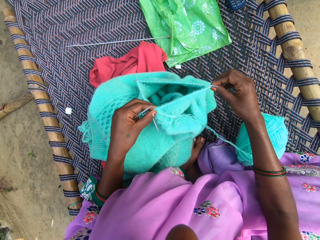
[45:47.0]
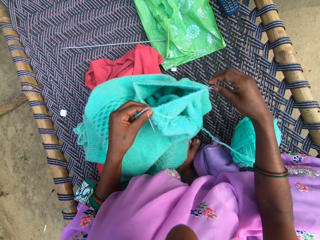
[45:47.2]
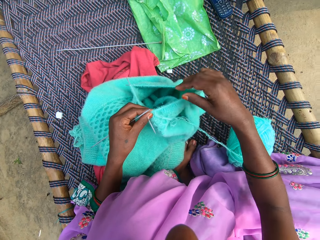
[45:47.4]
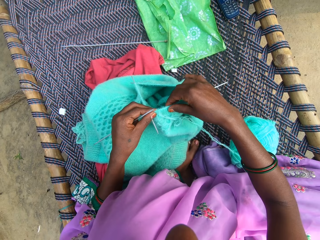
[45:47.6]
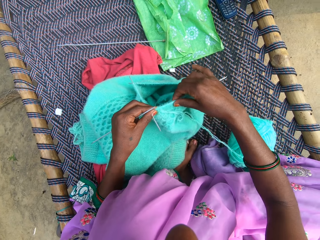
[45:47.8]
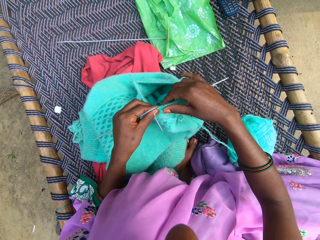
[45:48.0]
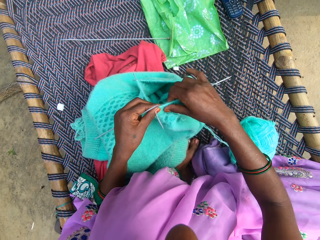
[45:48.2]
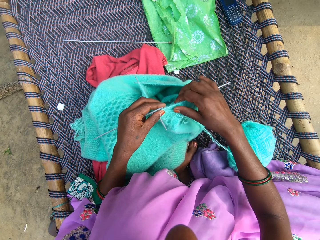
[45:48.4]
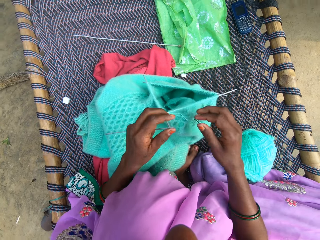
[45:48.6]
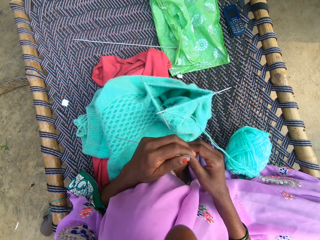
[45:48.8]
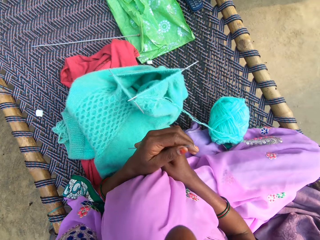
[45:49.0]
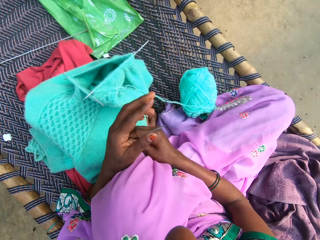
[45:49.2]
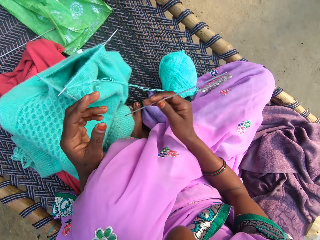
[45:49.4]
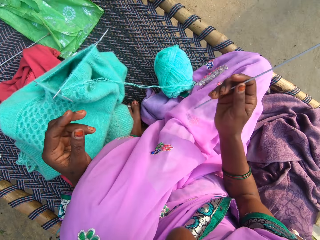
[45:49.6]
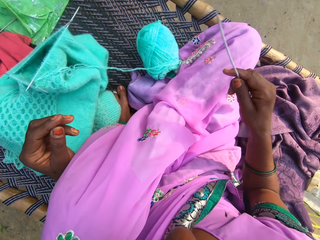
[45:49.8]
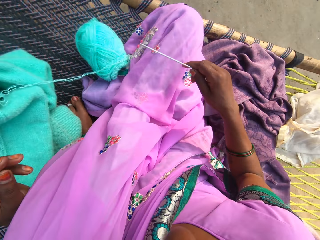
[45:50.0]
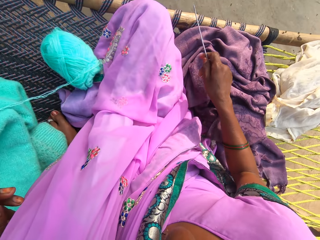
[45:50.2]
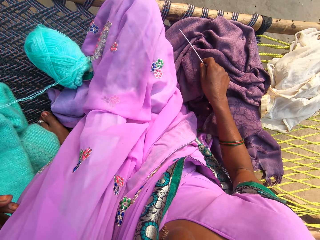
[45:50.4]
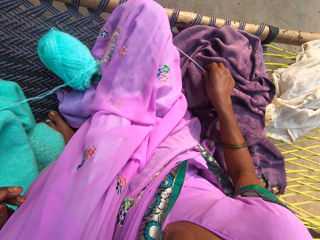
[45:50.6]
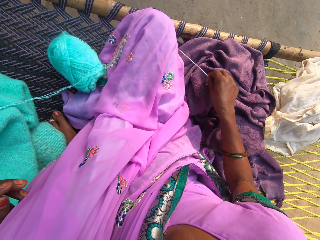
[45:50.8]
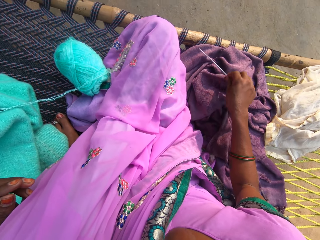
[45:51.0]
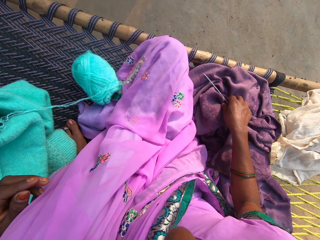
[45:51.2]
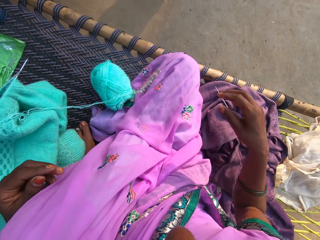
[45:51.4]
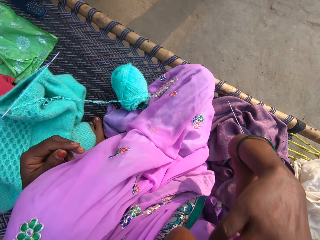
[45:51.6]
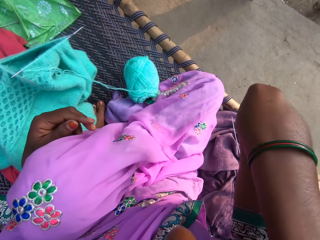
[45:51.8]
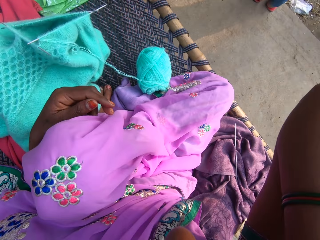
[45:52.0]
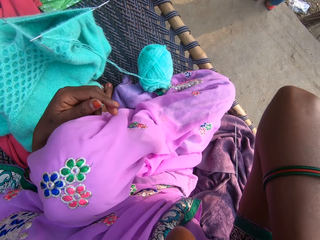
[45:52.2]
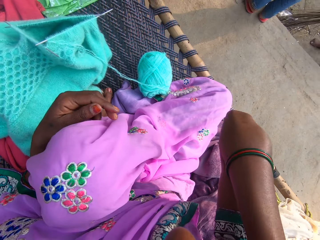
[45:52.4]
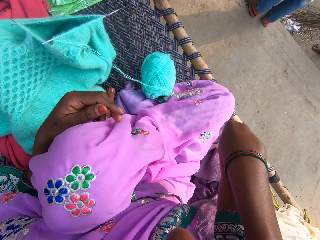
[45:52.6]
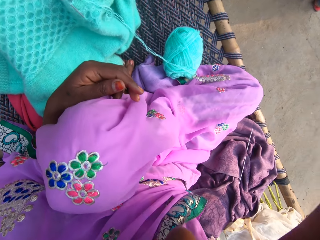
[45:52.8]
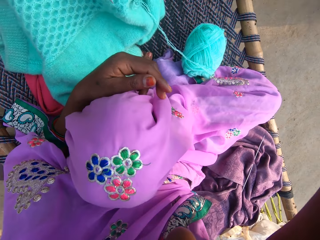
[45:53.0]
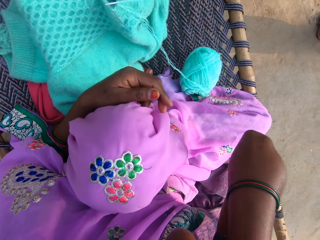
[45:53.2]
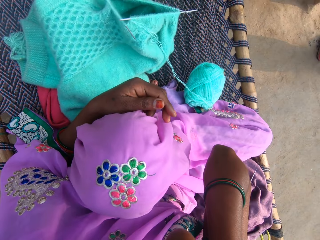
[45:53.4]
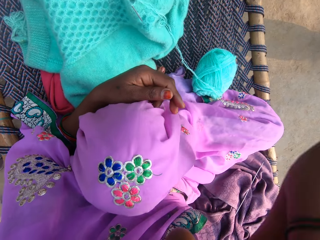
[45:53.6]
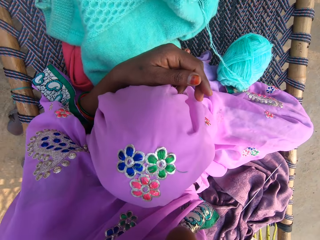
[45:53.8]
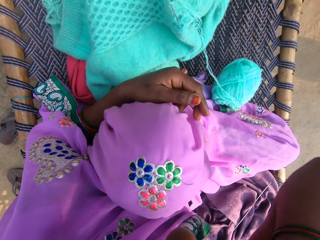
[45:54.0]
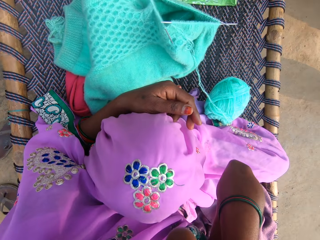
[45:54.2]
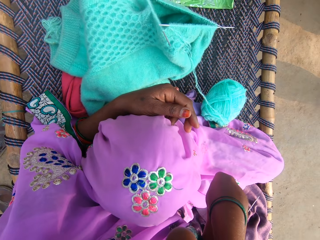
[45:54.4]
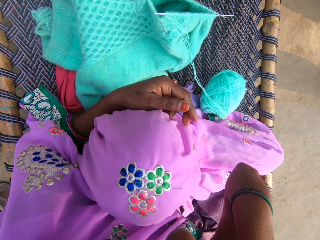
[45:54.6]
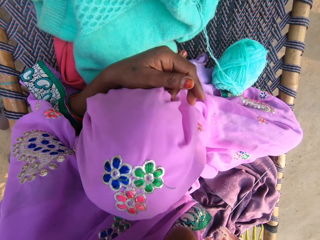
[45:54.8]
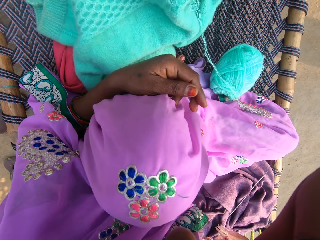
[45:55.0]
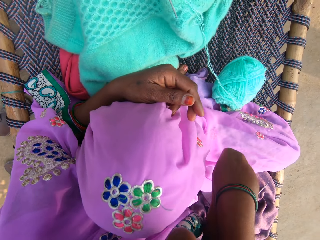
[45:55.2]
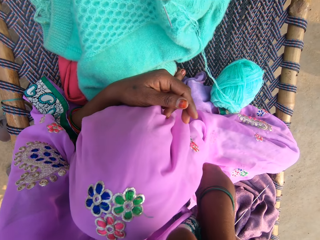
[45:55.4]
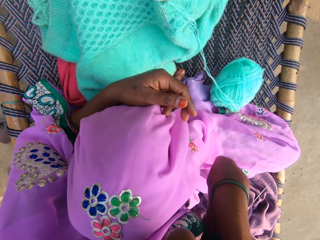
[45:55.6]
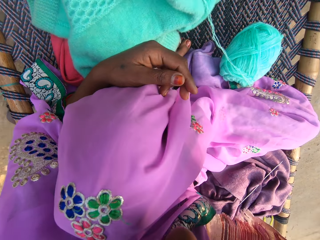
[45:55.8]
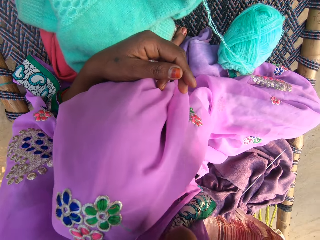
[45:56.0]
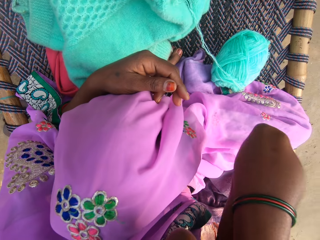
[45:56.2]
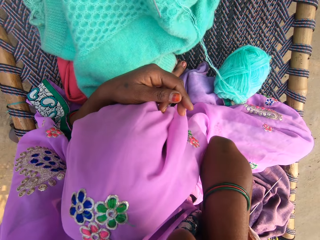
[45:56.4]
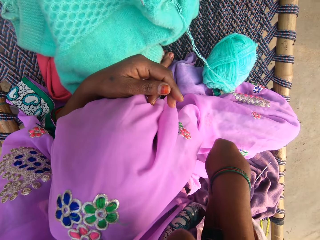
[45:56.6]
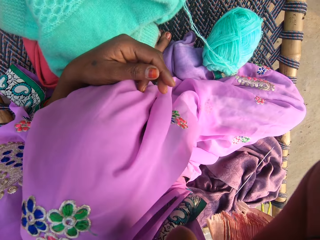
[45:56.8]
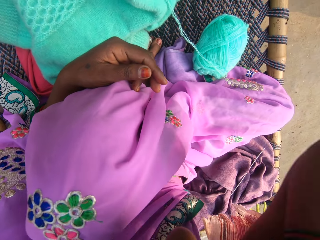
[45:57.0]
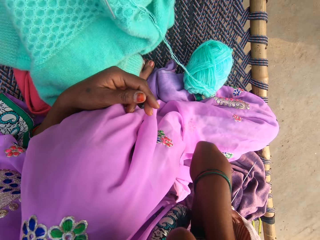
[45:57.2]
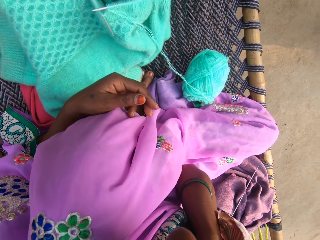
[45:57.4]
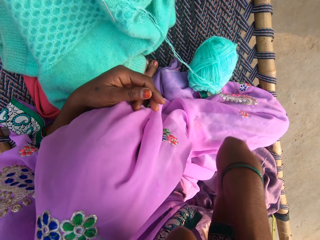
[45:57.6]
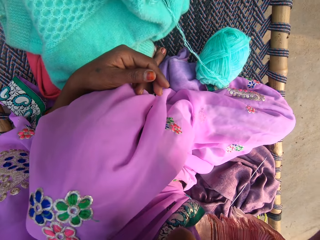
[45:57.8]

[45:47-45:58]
The camera wearer holds the double-pointed needles. She adjusts the fabric in the double-pointed needles. She holds the double-pointed needles. She puts the double-pointed needles on a cloth. She drops the needle on the mat. She touches her face. She moves something around.

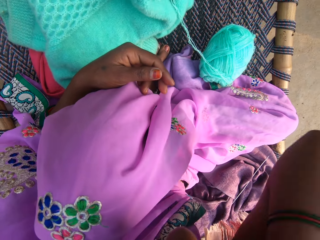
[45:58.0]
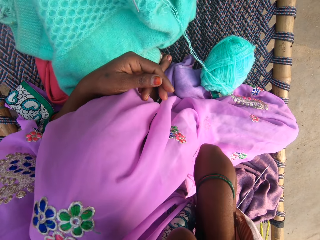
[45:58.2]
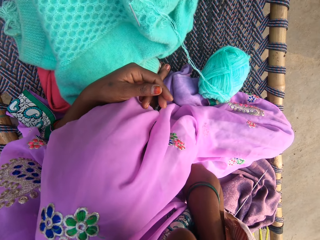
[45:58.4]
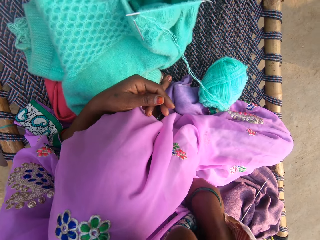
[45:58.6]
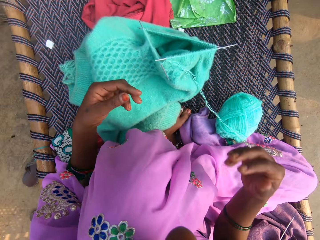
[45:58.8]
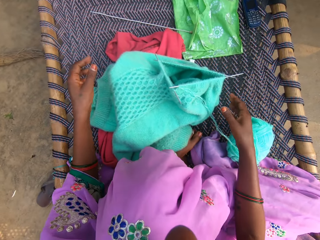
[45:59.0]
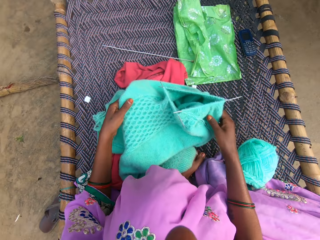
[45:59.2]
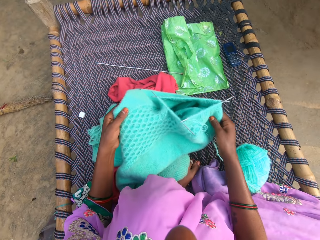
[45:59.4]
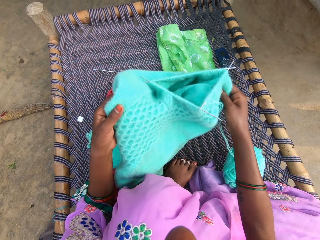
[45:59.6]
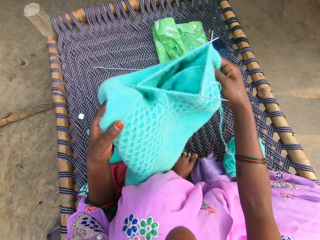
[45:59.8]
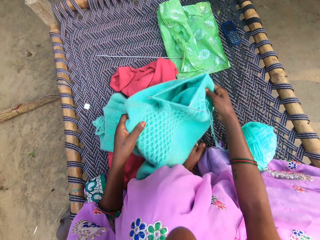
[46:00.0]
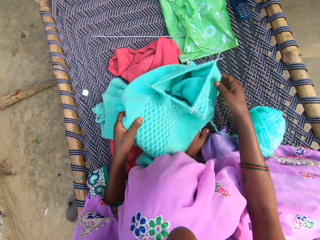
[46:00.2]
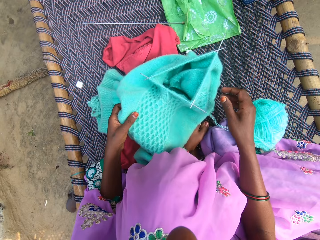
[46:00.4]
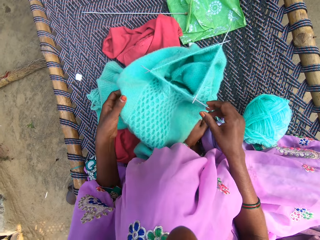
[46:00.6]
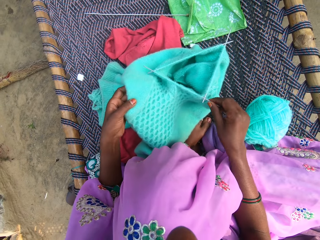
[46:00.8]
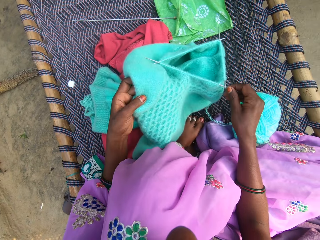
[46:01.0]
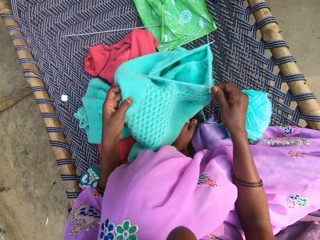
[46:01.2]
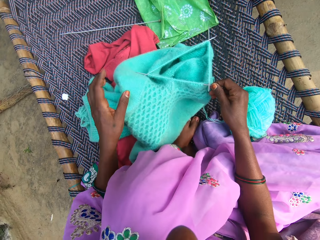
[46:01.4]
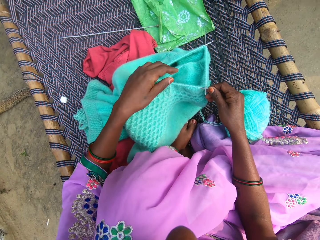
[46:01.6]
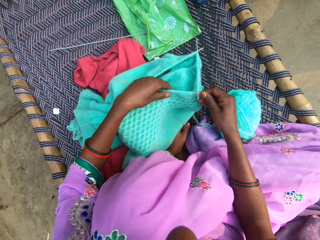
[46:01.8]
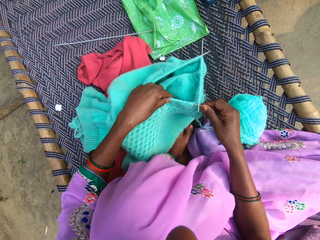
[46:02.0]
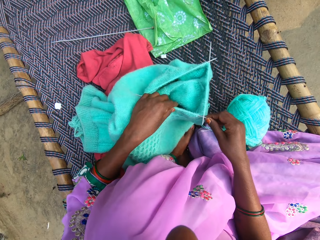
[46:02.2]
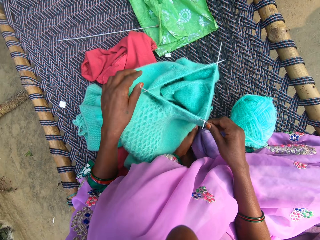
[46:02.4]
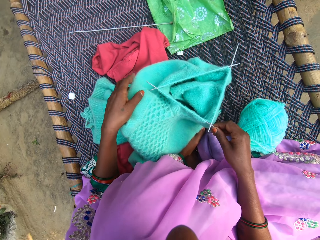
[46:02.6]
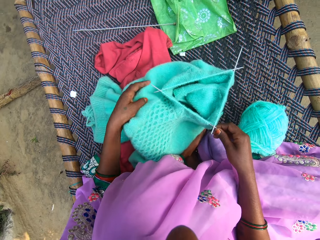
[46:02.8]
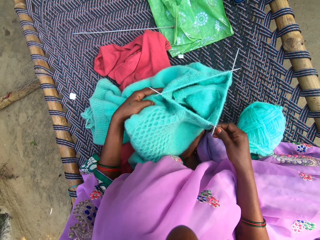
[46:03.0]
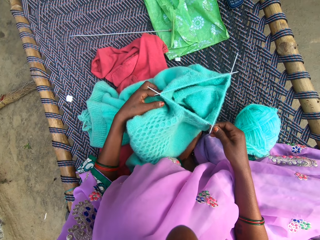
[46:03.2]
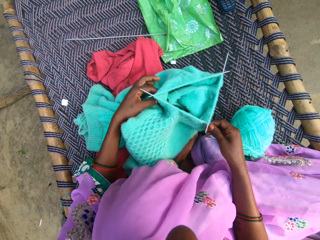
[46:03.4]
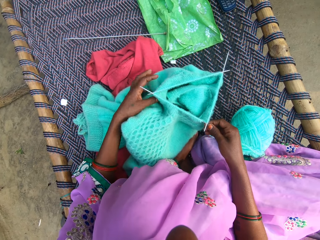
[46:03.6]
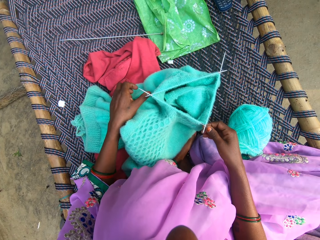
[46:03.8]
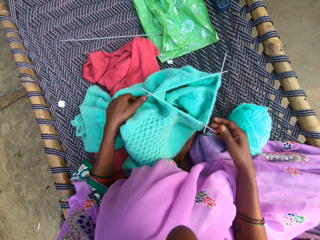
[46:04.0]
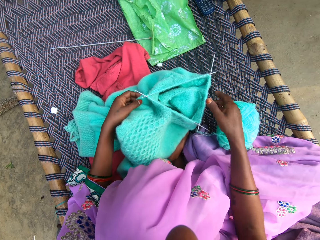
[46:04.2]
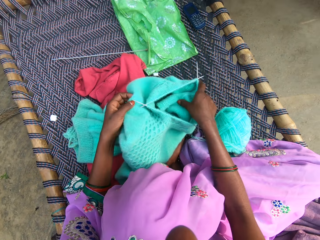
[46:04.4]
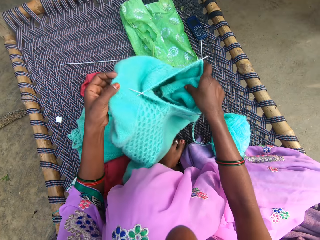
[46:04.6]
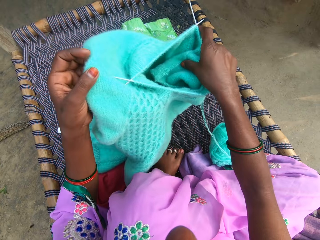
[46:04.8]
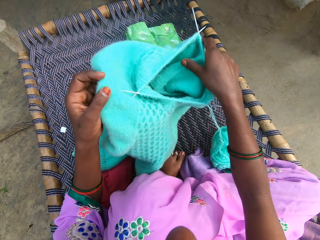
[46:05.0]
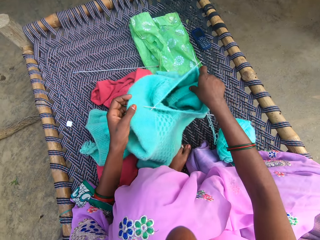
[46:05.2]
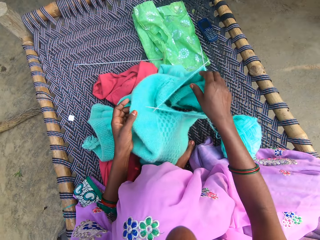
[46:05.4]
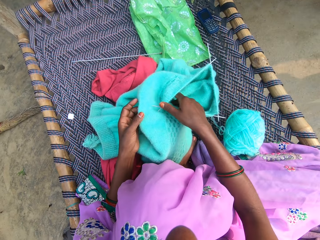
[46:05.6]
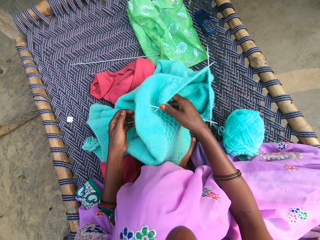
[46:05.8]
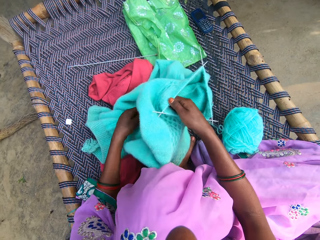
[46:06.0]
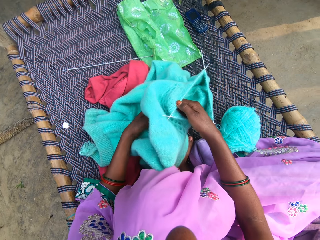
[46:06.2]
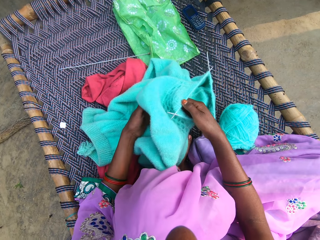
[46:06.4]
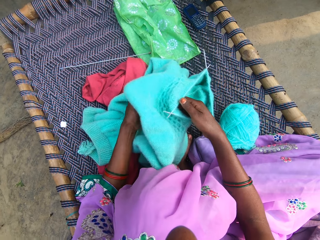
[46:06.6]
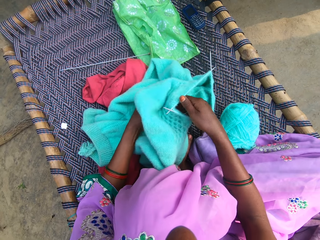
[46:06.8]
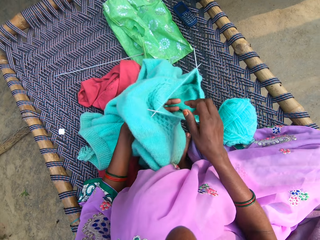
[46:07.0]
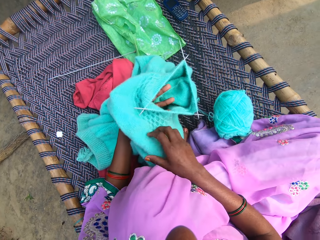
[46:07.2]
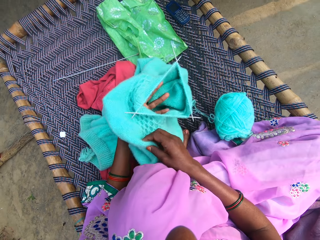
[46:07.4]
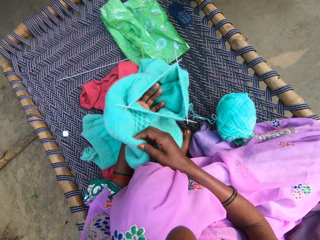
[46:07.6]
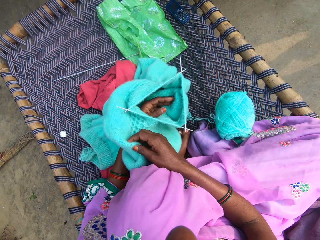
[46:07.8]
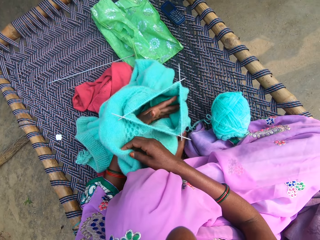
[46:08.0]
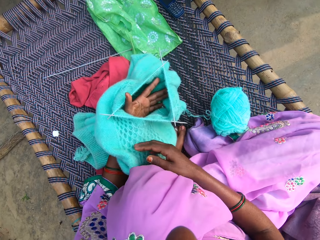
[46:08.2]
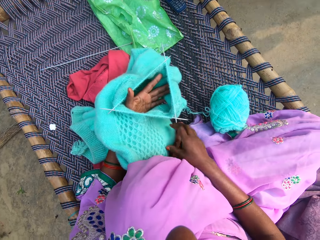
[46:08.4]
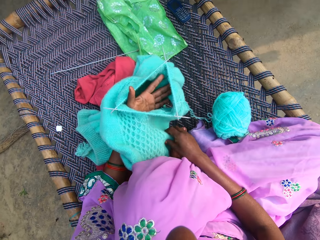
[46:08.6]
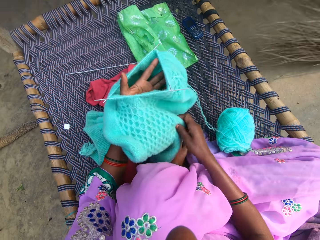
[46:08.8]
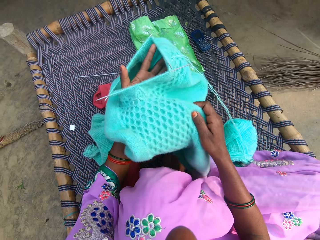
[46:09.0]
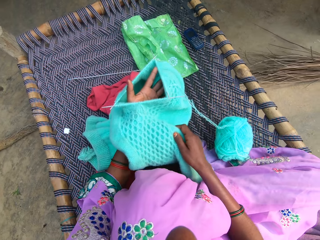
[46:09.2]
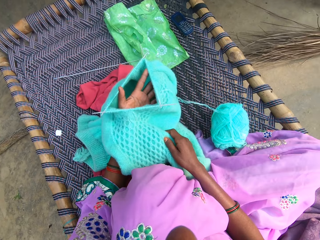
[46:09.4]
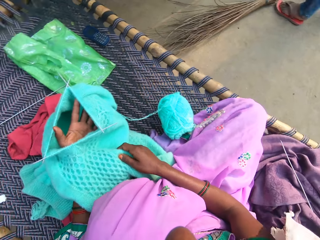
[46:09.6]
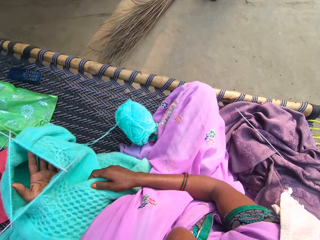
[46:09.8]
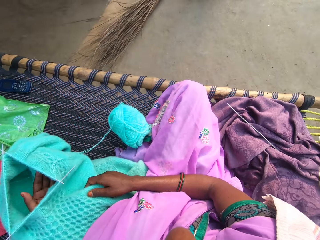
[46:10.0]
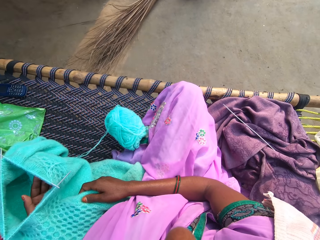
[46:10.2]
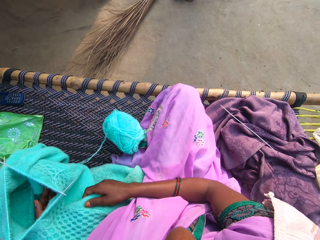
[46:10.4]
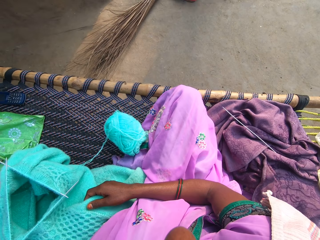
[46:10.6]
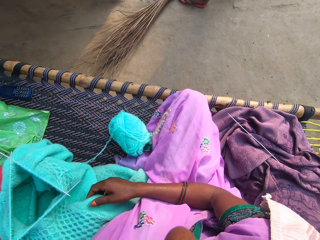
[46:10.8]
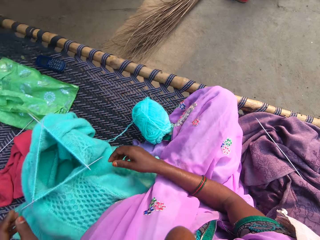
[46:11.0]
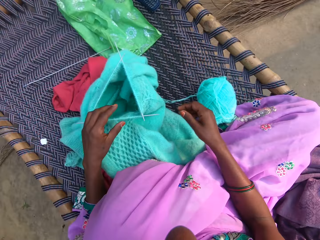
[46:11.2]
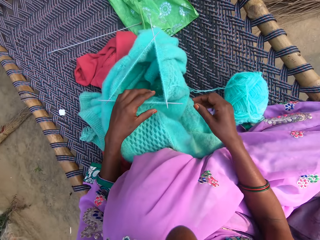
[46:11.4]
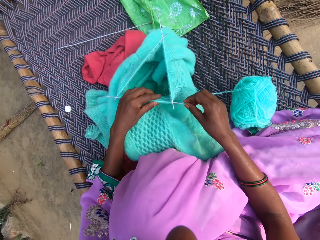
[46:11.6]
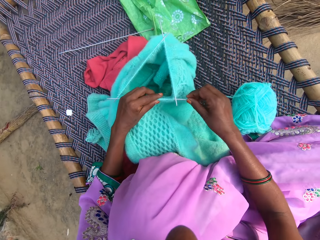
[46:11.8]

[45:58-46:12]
The camera wearer holds a fabric. They adjust the fabric on the mat. They hold the double-pointed needle. They hold a knitted fabric. They hold the knitted fabric closer. They hold the knitted fabric closer again.
